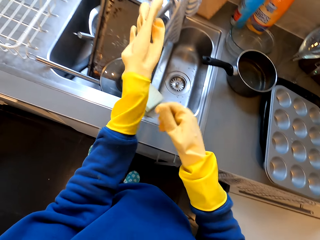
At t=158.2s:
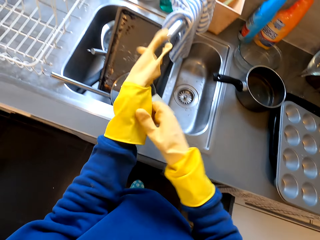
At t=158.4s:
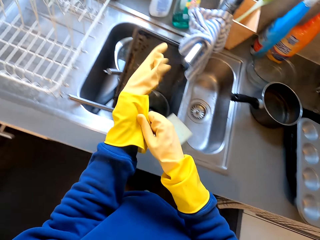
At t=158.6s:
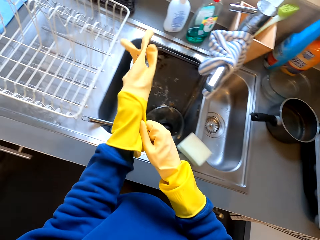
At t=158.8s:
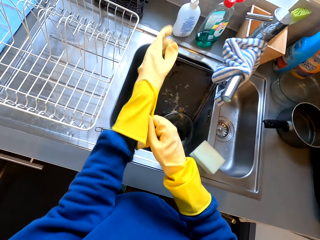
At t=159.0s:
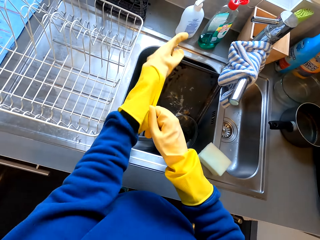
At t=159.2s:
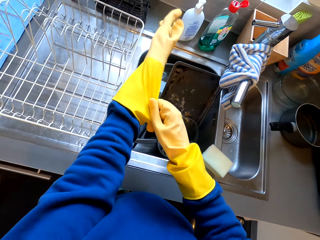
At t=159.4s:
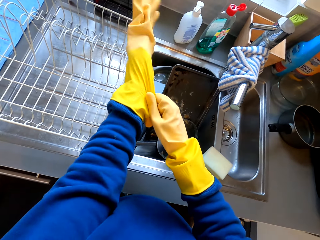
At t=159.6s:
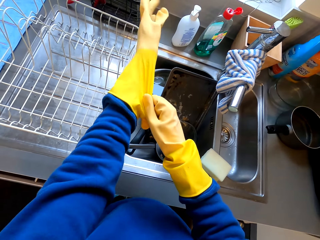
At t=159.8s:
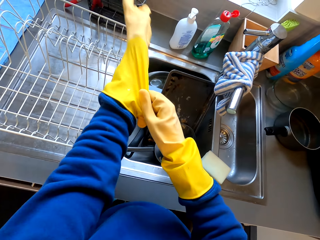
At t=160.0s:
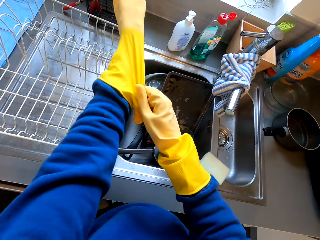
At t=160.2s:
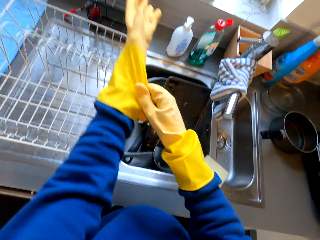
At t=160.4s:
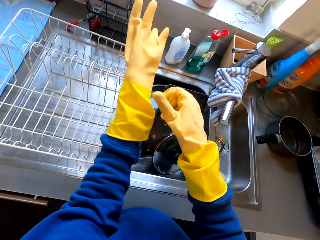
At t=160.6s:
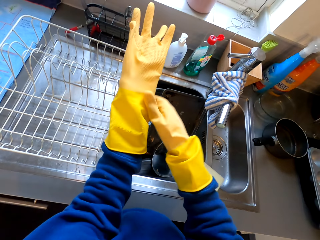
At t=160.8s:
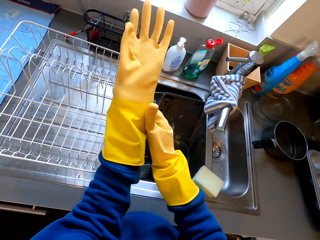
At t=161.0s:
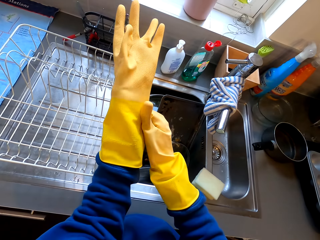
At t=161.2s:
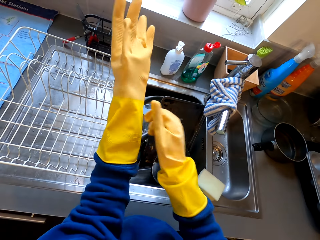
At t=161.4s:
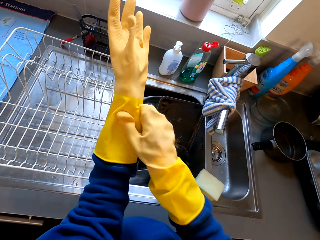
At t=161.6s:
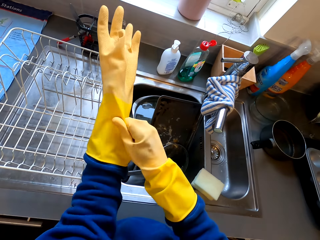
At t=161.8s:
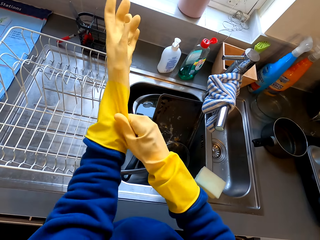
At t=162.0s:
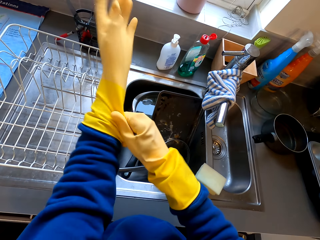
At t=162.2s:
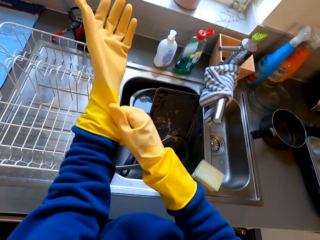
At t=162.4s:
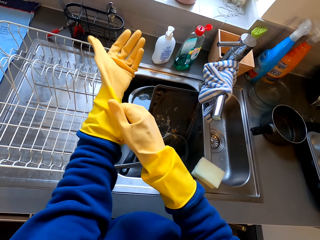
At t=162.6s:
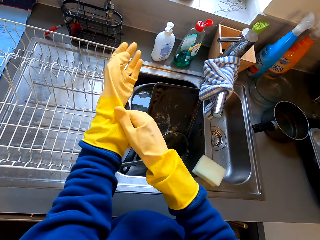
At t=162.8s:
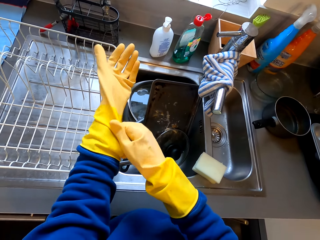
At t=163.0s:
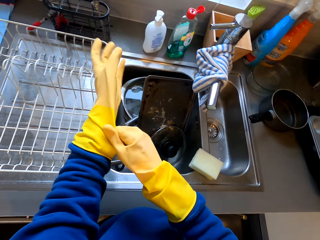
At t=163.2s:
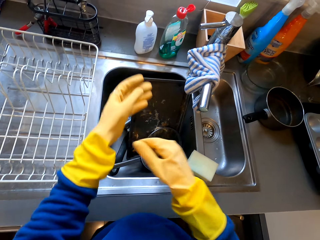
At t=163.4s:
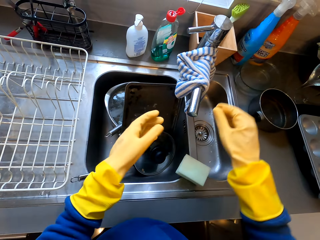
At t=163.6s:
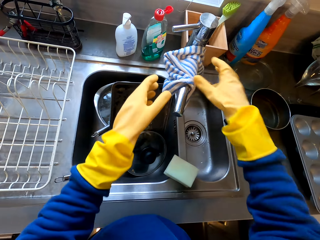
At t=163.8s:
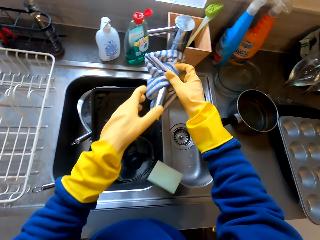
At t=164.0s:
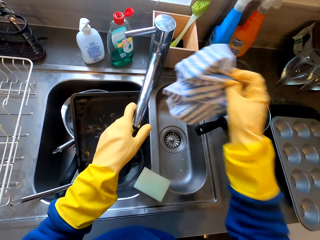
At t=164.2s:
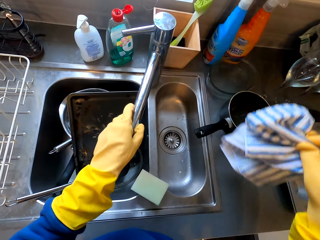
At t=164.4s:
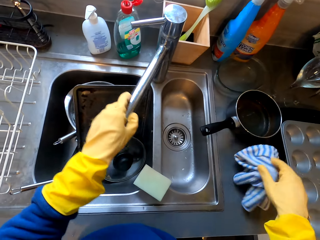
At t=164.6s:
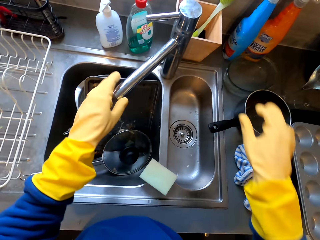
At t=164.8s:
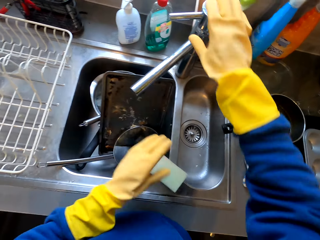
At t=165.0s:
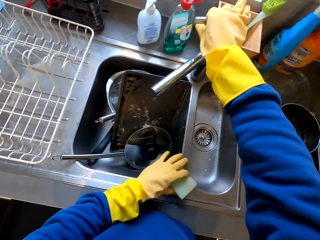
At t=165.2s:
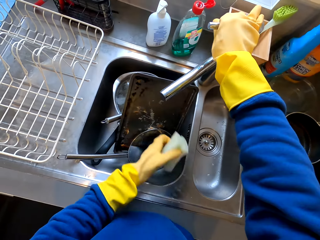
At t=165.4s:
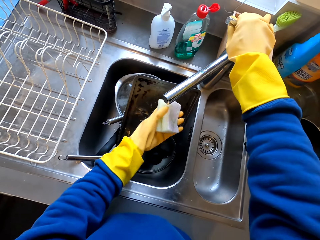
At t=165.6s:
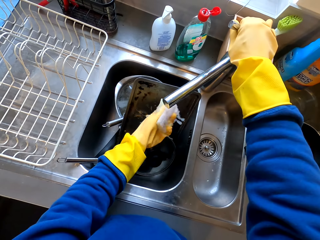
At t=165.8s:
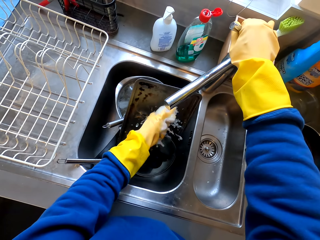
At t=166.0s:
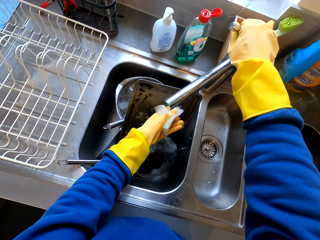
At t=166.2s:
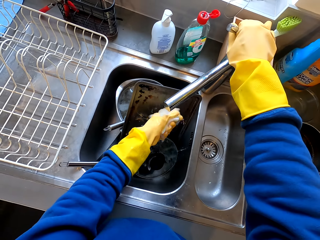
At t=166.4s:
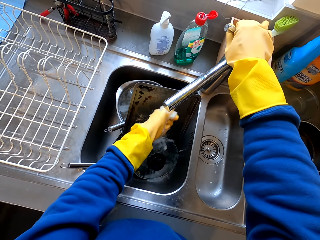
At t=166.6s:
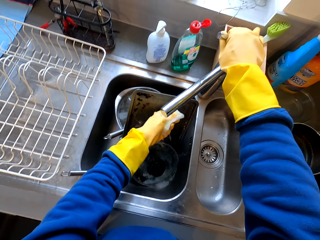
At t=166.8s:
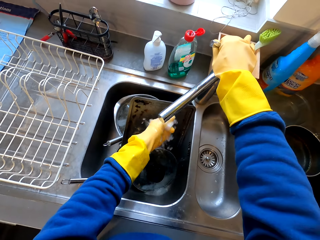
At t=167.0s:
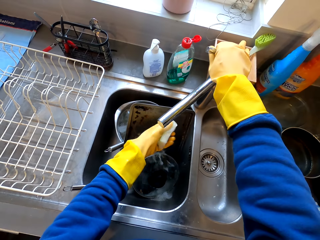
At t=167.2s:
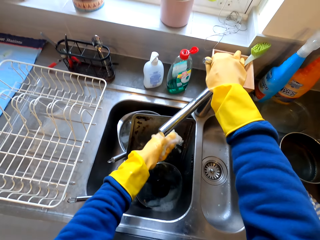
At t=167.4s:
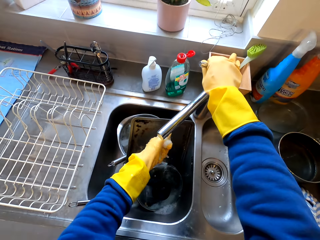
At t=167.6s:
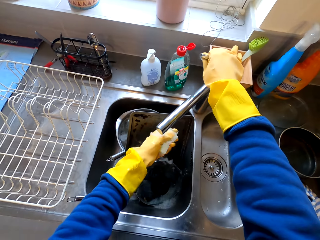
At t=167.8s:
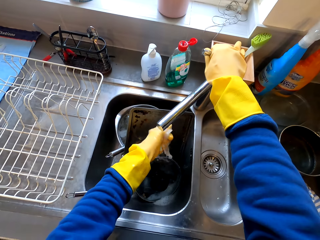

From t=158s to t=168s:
The camera wearer picks up the soap with the right hand. They remove the towel from the sink tap and put the towel on the sink. They pick up the sponge from the sink, open the sink tap with the left hand, and wash the sponge in the sink.

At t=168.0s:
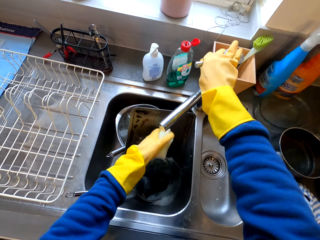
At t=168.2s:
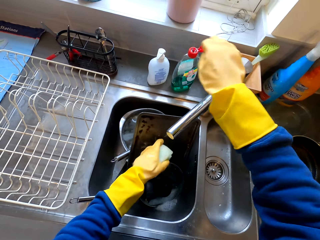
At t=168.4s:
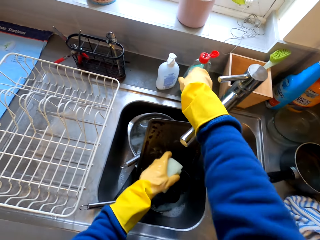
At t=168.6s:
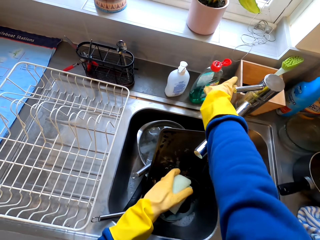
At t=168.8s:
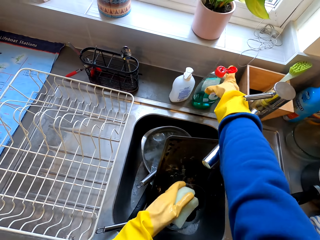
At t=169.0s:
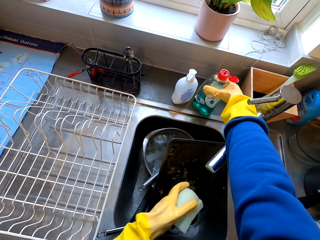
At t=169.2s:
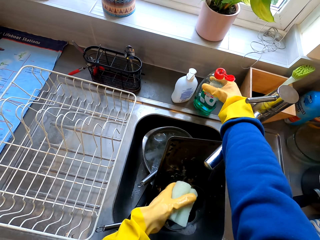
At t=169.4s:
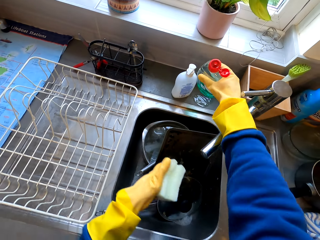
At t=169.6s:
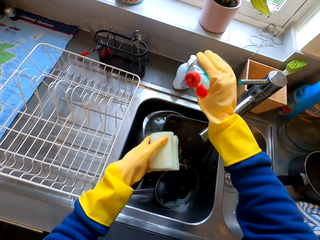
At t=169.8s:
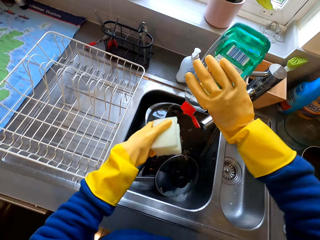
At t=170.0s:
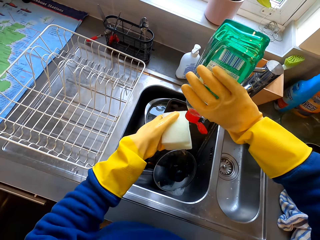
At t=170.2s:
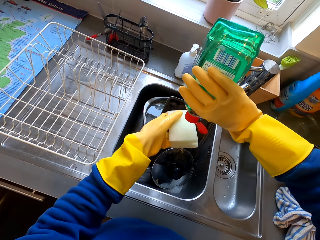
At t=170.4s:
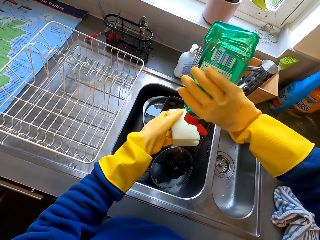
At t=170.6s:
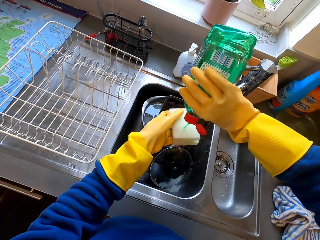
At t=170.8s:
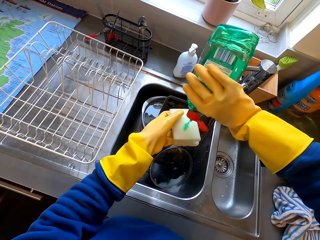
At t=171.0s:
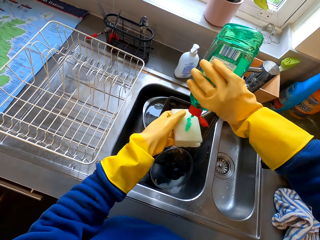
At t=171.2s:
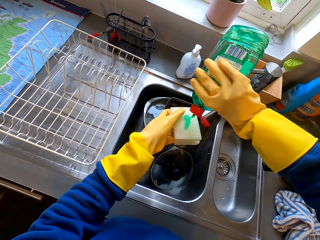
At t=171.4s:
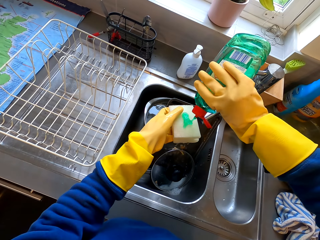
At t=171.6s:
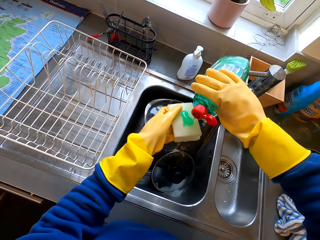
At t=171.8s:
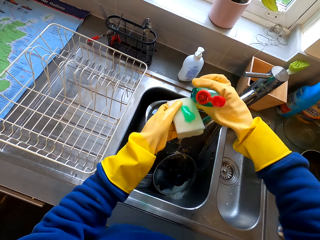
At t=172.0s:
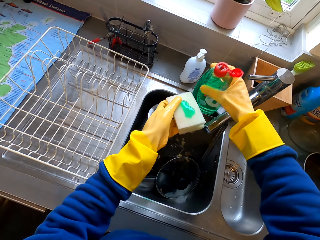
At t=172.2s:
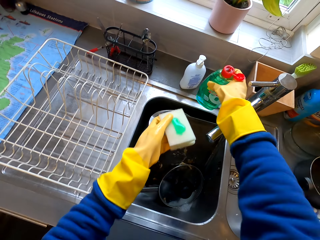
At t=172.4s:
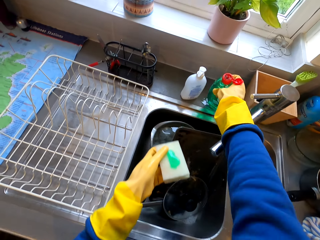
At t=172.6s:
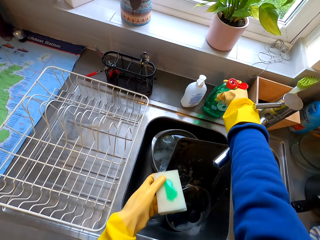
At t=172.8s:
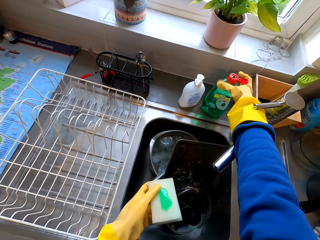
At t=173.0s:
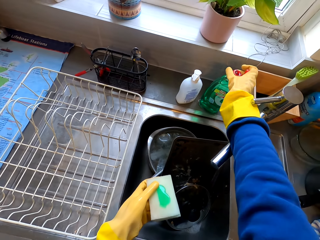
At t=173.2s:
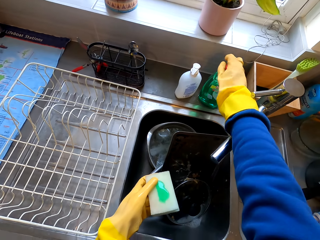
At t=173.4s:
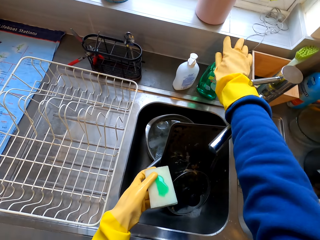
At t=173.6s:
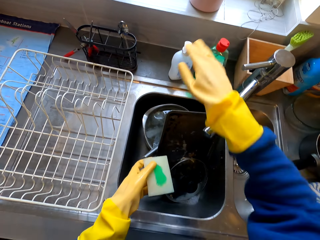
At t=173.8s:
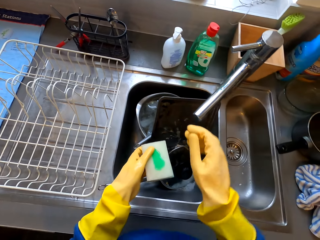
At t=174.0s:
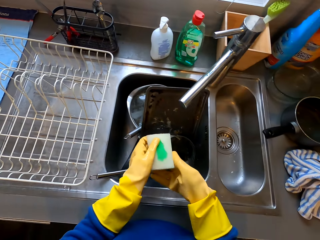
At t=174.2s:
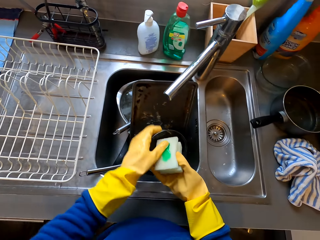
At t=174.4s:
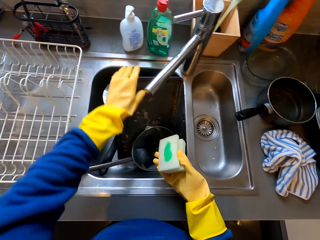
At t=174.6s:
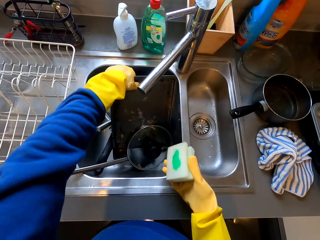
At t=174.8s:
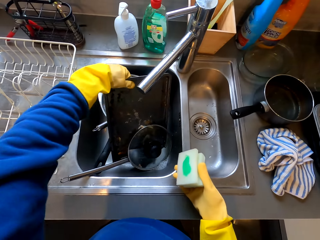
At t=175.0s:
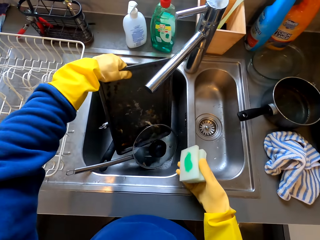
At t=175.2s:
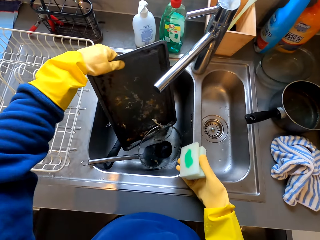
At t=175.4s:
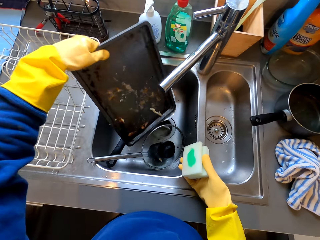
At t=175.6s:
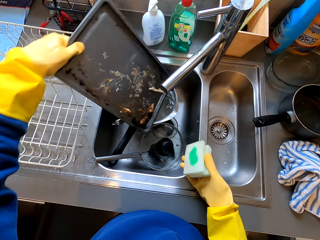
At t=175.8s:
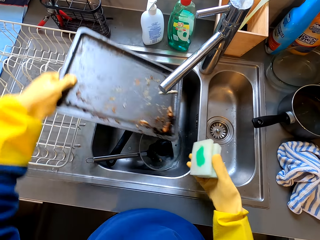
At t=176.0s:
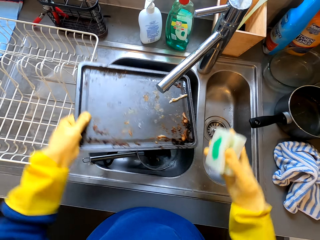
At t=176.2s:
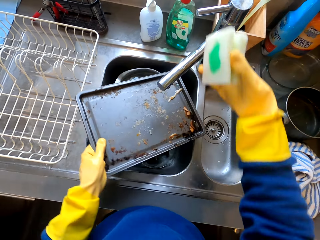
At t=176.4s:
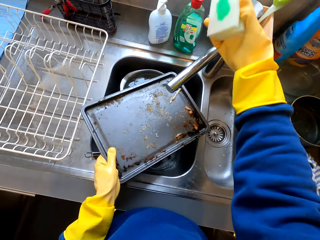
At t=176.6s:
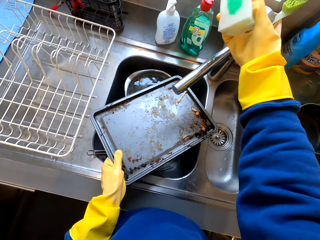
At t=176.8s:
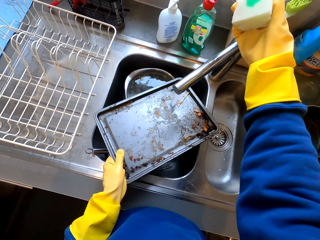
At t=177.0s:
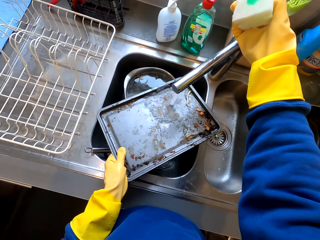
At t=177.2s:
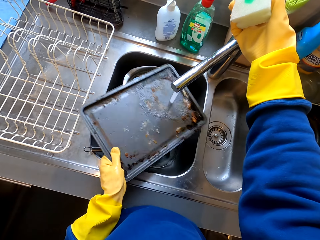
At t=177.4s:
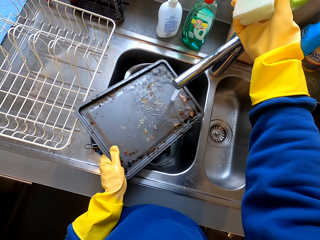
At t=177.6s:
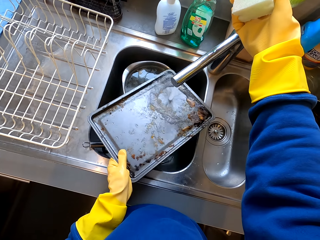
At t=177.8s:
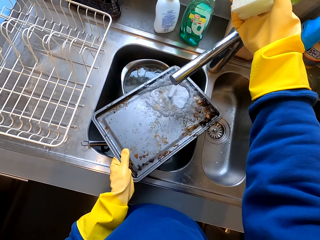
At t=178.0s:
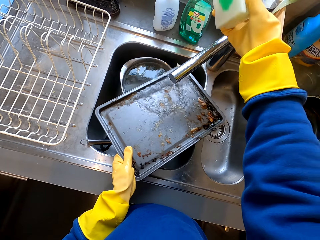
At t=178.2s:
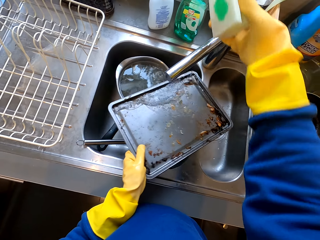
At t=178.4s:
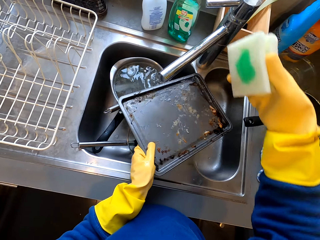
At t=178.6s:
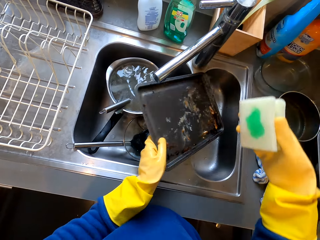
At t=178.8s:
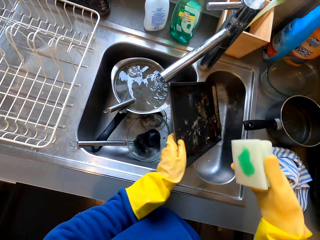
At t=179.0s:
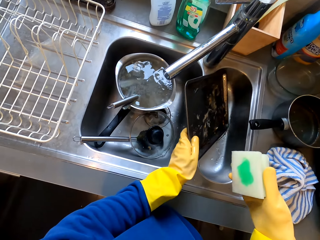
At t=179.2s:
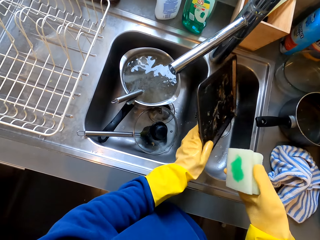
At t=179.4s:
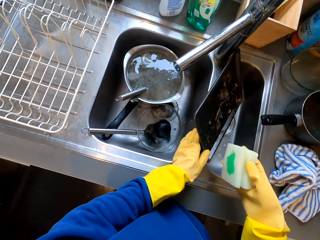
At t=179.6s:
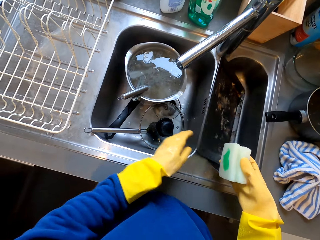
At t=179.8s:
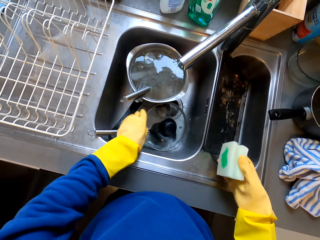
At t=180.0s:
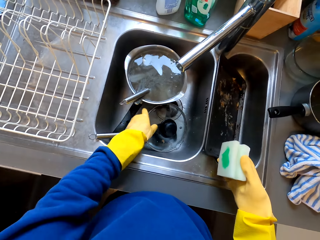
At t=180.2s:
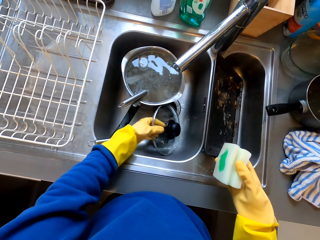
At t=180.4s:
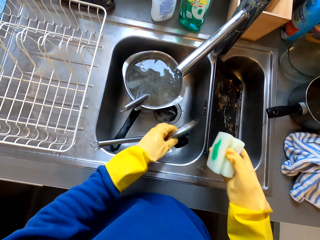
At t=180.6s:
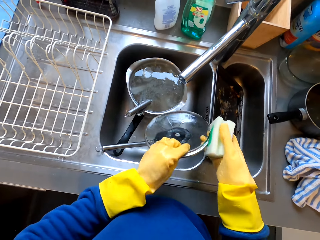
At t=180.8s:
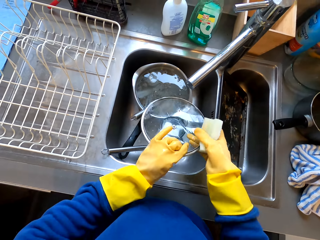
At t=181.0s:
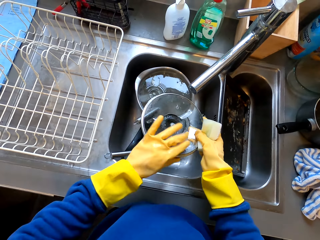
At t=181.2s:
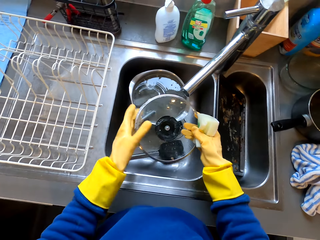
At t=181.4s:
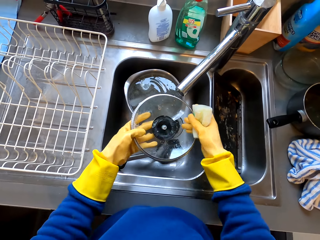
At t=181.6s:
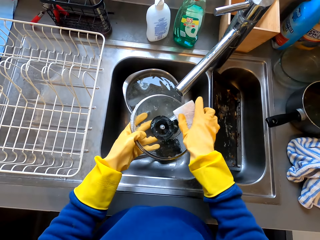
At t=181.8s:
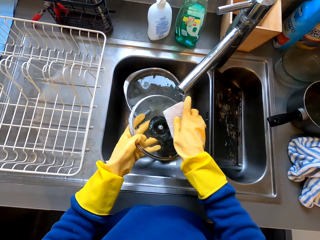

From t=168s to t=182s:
The camera wearer closes the sink tap with the right hand. They pick up the bottle of soap from the sink, pour the soap on the sponge with the right hand, and put the bottle of soap on the sink. They pick up the platter from the sink. They wash the lid with both hands. They hold a tray with the left hand. They open the sink tap with the right hand, pour the water inside the sink, put the platter in the sink, and pick up the pot lid from the sink.
